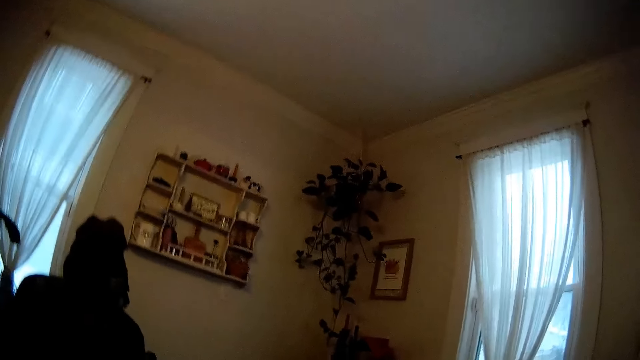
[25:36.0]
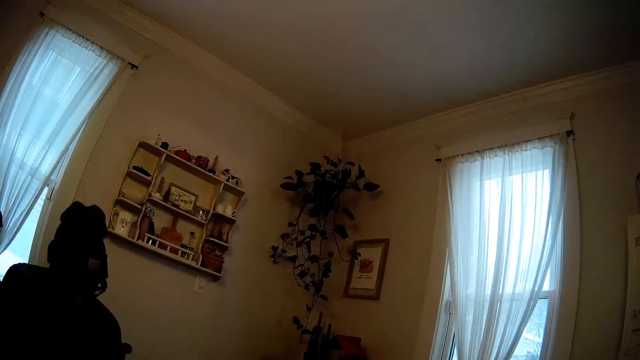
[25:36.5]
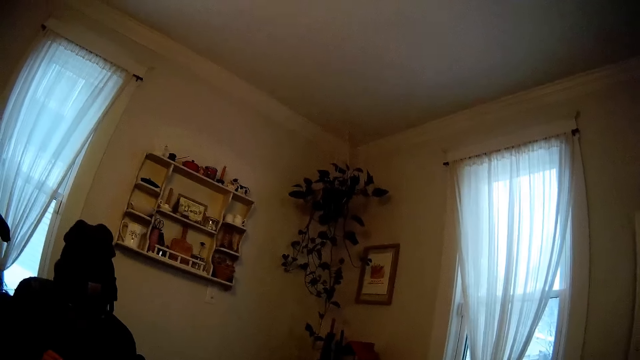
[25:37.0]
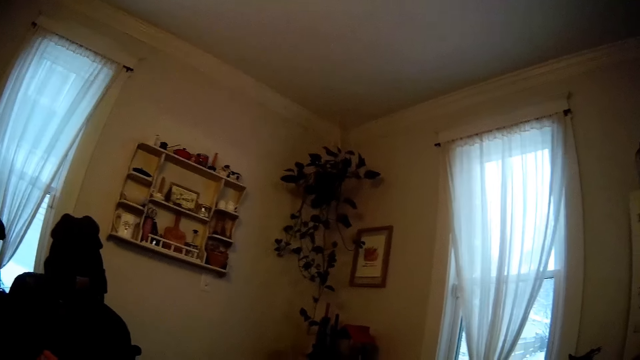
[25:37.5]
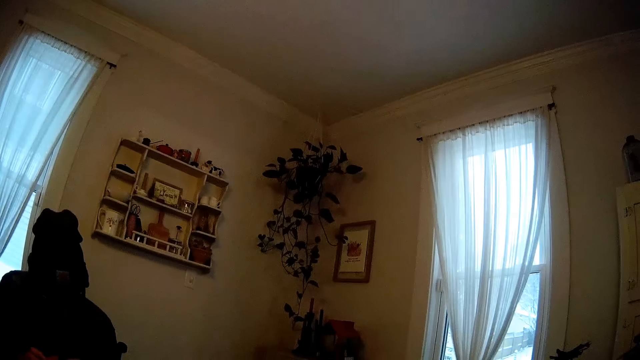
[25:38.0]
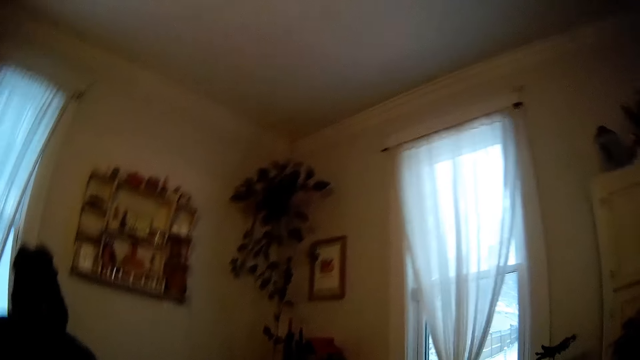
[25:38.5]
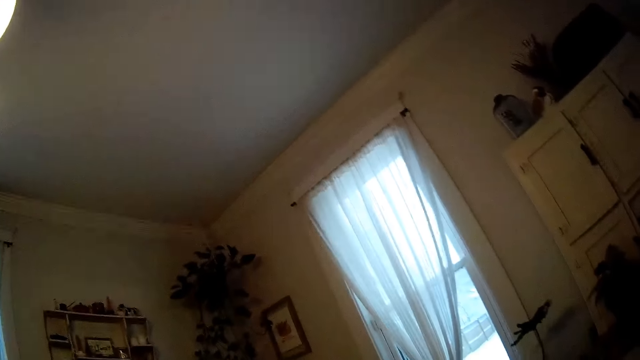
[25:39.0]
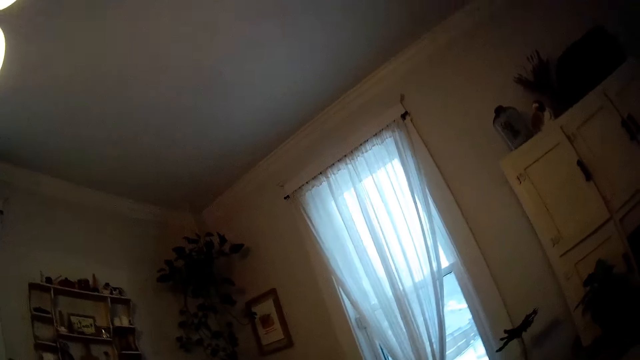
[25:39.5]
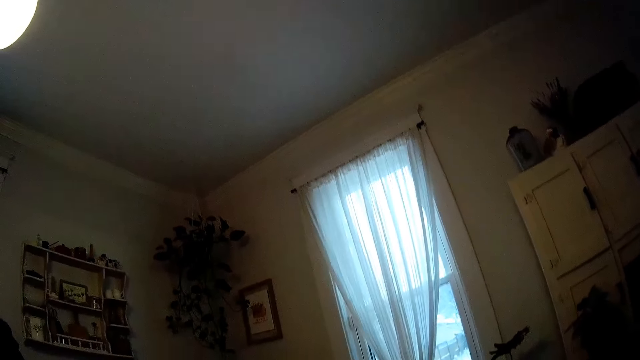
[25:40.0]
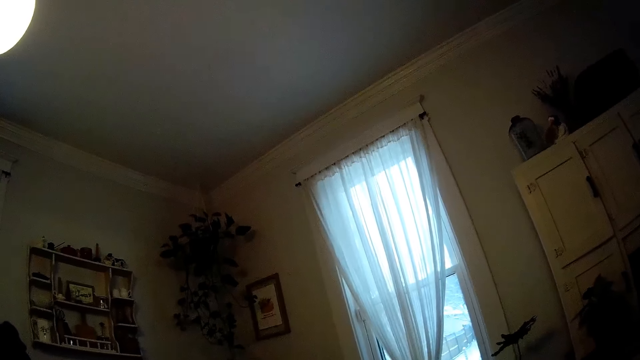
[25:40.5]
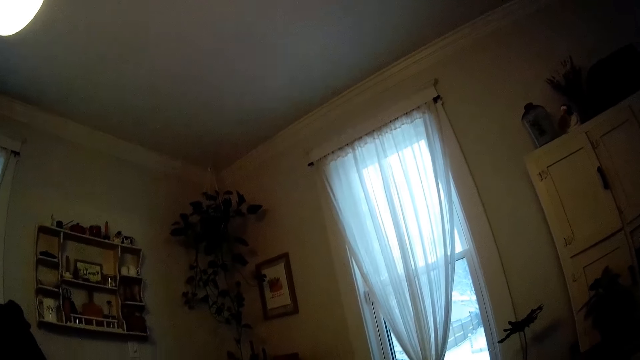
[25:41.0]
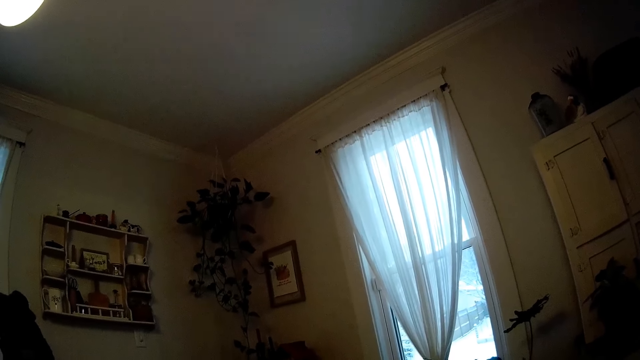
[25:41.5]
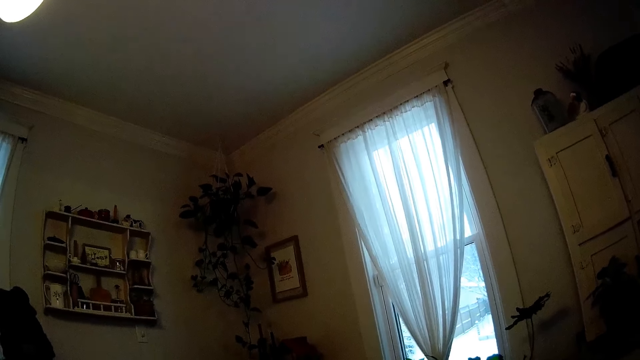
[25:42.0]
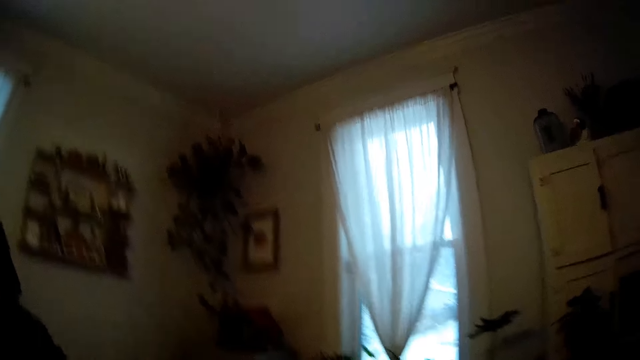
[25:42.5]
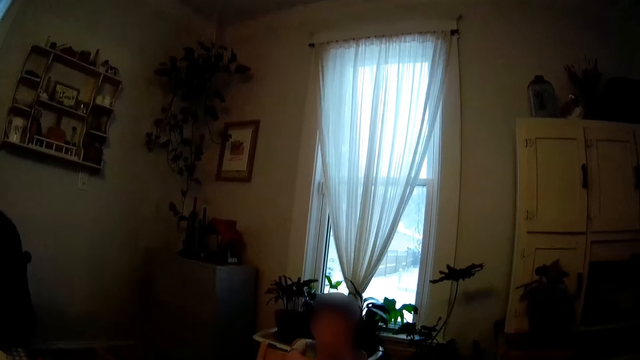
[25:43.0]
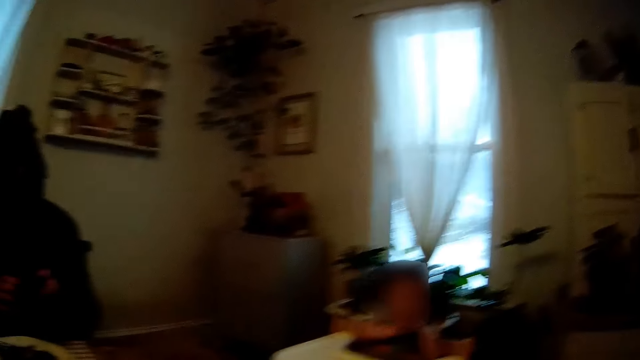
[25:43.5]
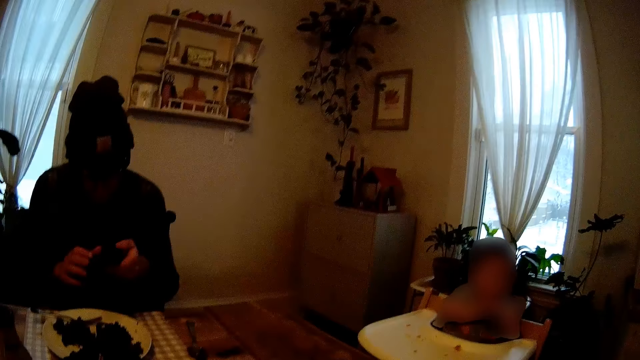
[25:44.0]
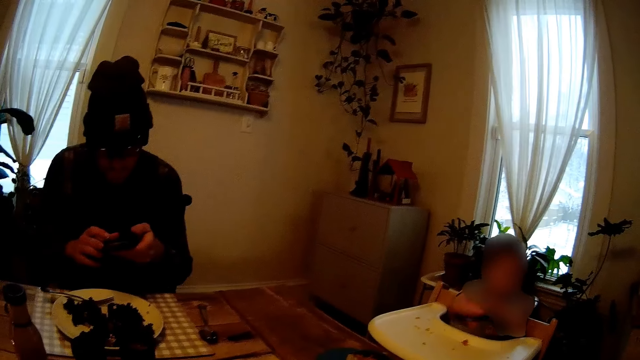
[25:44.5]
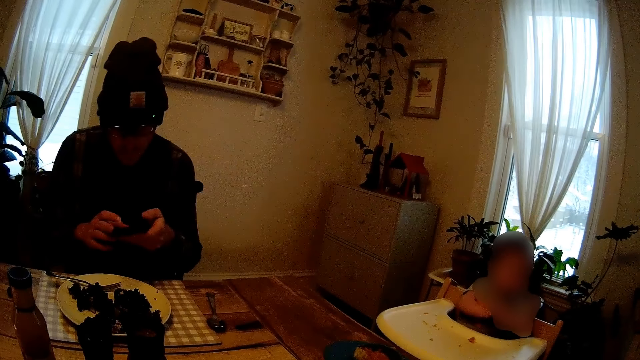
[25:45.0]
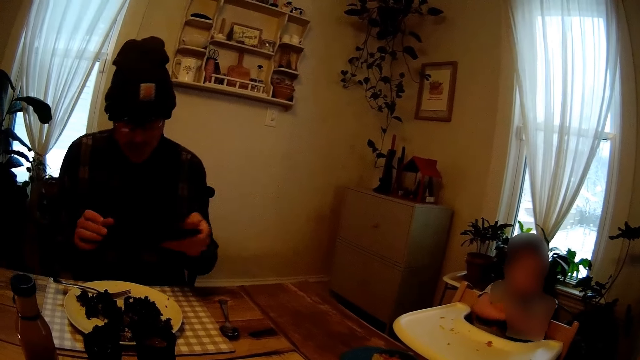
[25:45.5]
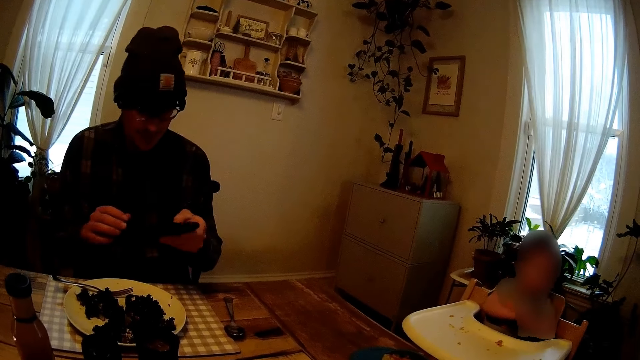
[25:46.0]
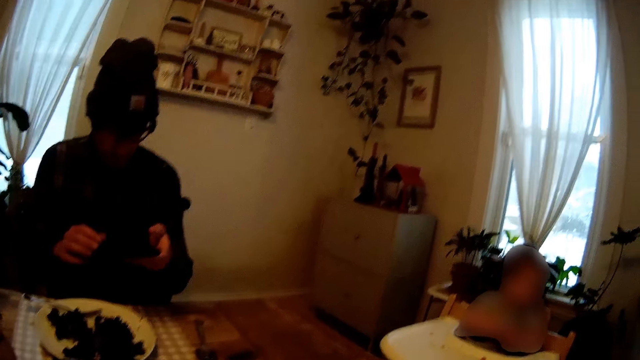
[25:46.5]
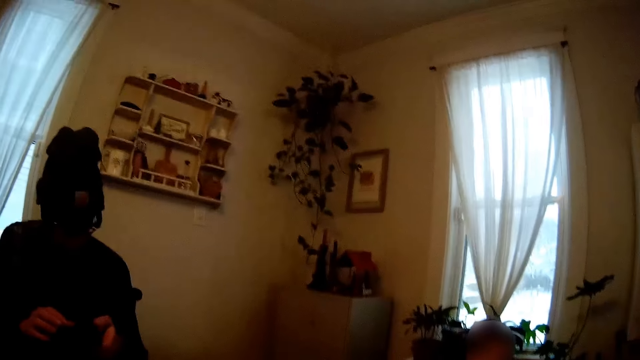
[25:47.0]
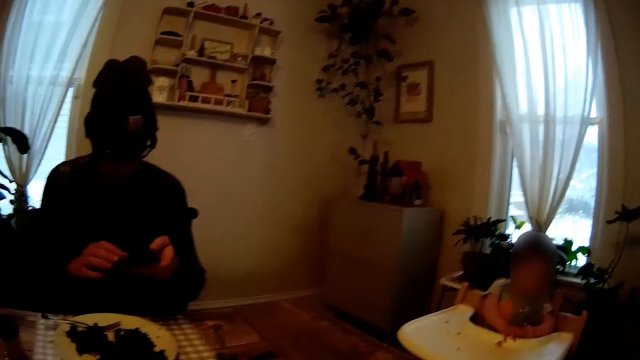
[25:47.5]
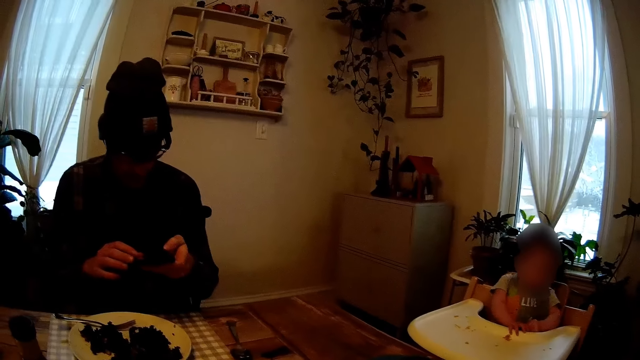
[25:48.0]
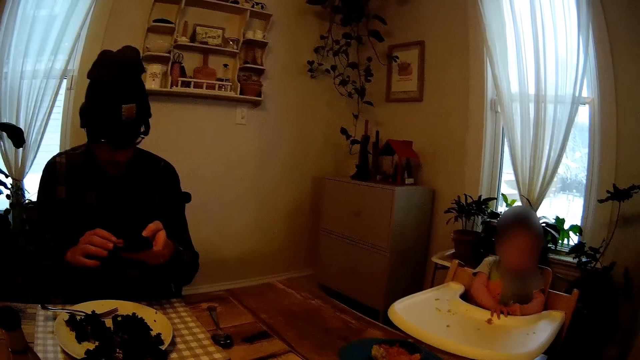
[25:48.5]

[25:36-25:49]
The camera wearer looks around. The man presses his phone with his left hand.

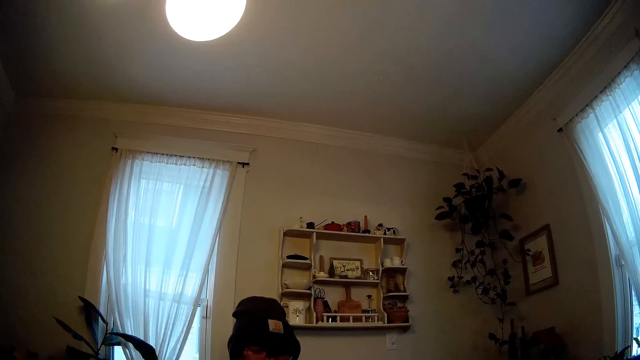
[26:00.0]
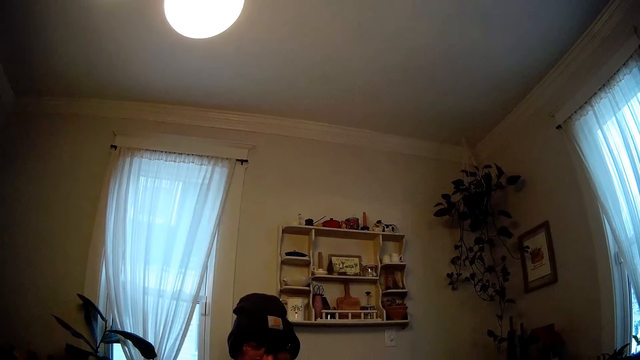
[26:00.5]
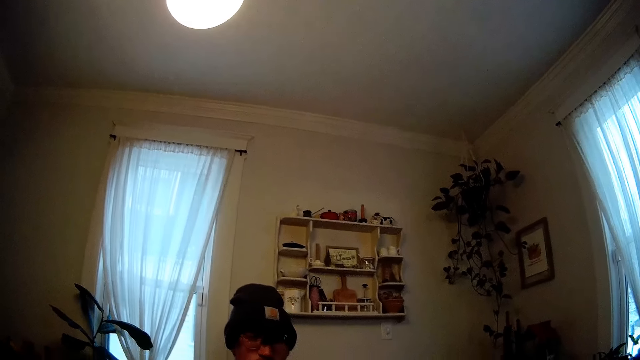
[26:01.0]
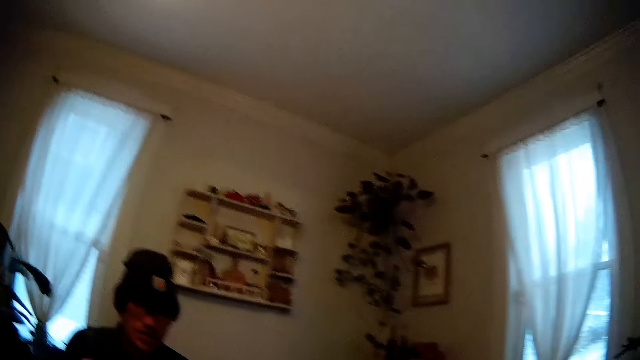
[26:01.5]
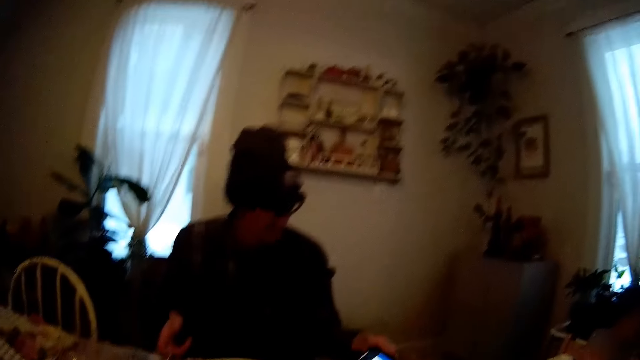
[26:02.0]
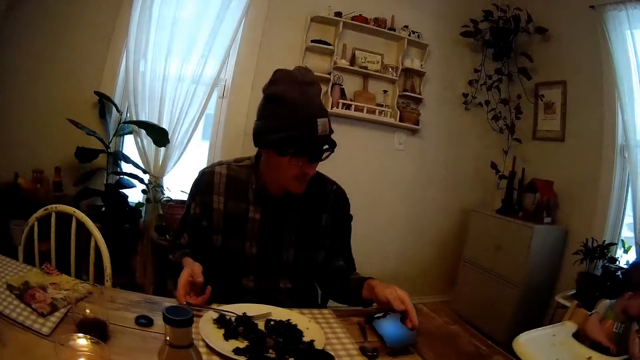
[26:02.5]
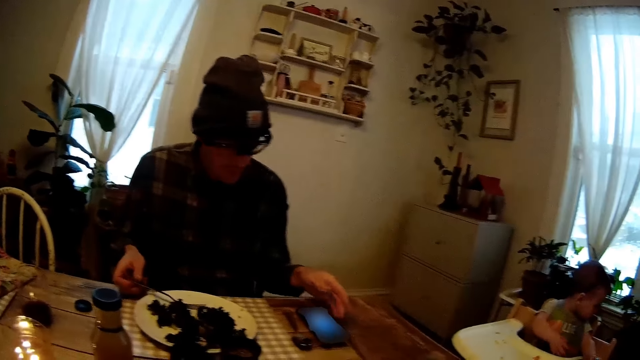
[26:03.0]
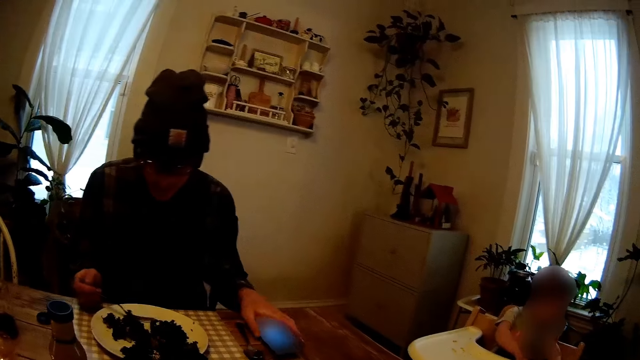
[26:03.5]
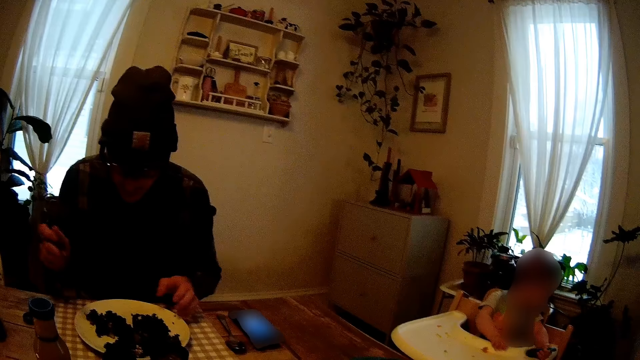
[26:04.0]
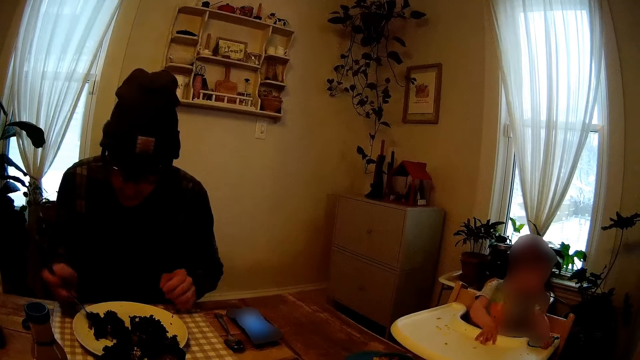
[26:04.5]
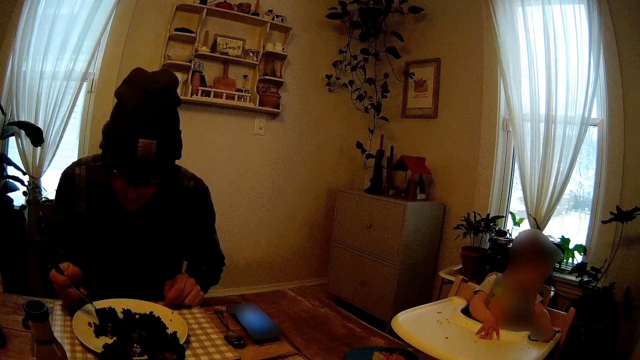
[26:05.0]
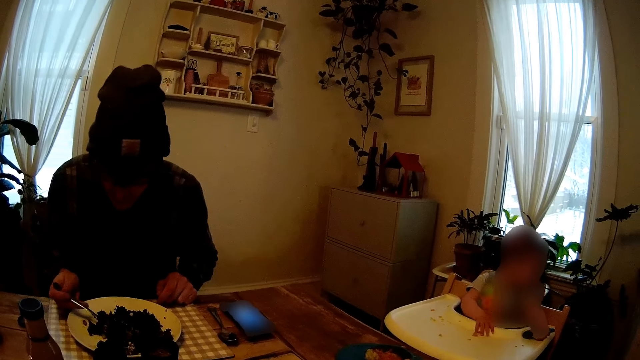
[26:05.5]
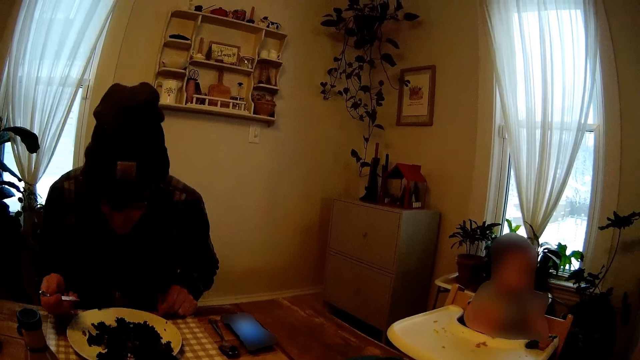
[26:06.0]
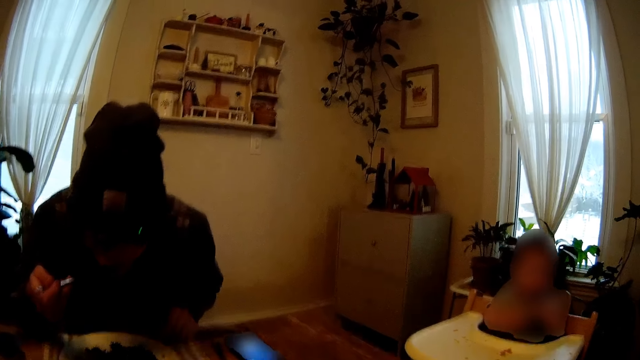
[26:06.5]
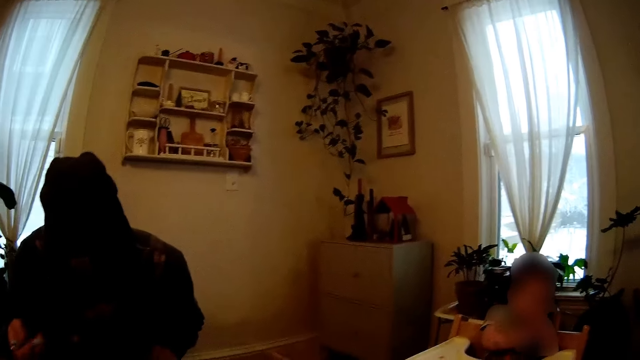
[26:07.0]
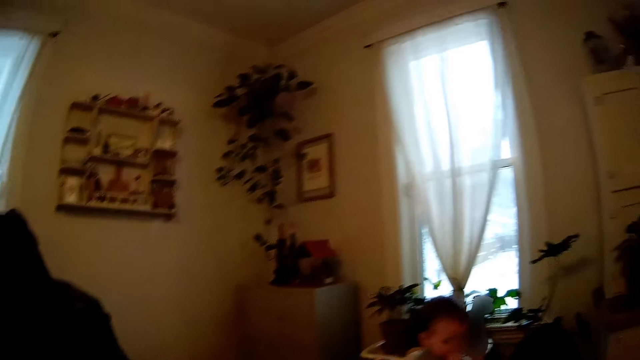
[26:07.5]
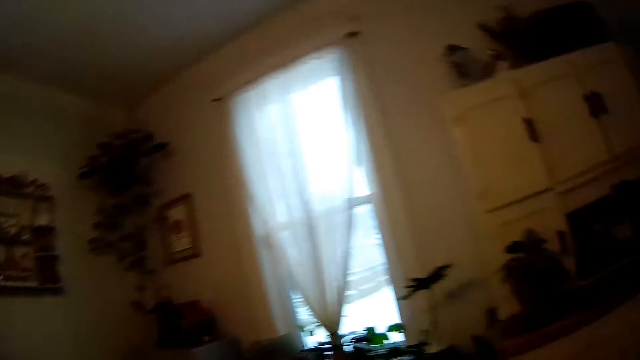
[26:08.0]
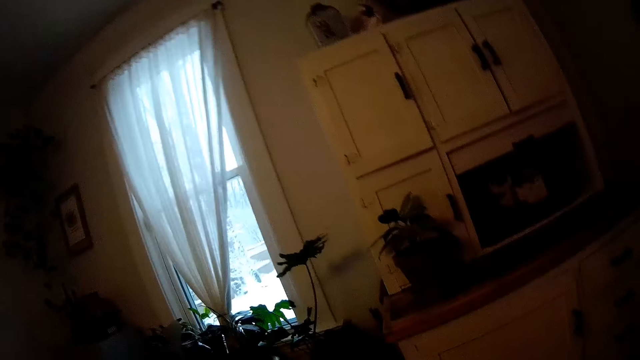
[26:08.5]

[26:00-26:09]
The man places his phone on the table with his left hand. He scoops vegetables from a plate with the fork in his right hand. He eats the vegetables with his right hand.
